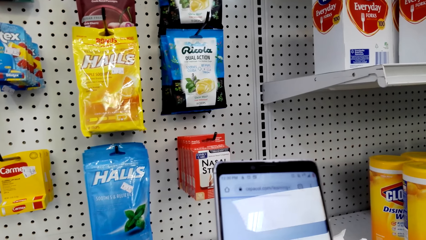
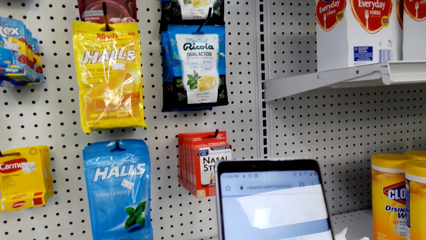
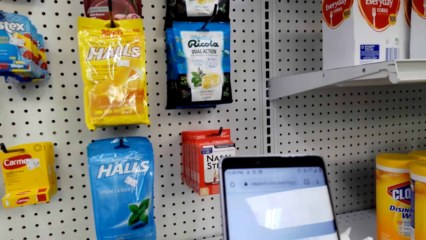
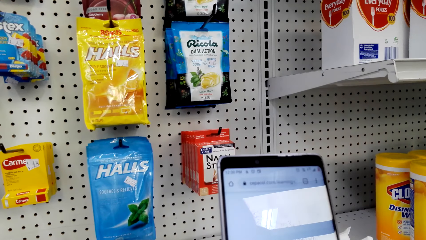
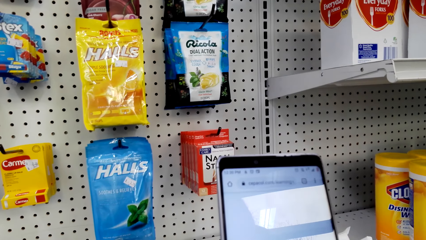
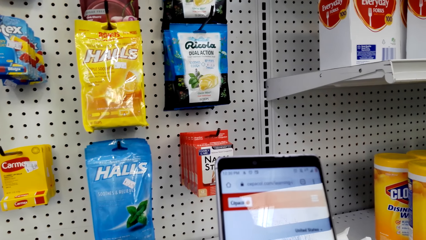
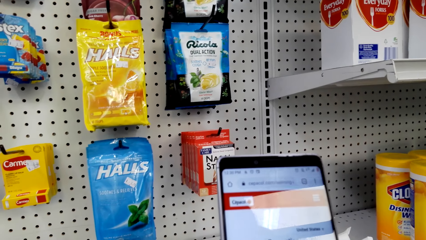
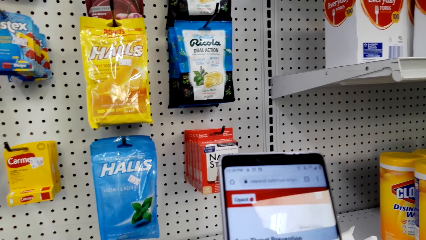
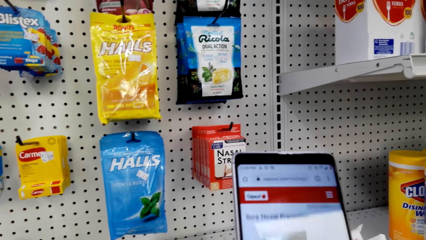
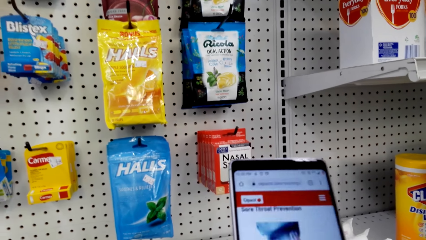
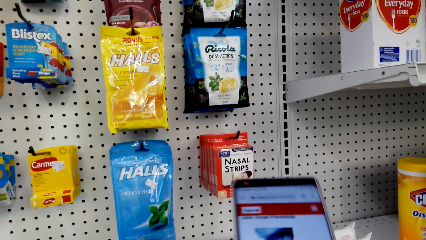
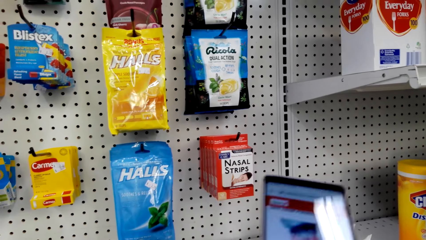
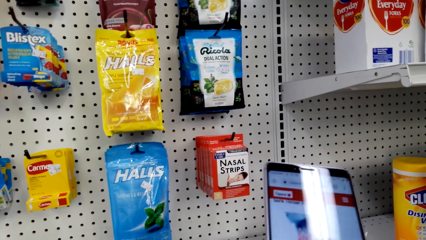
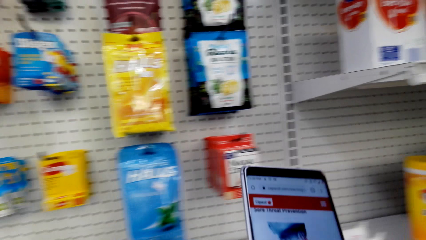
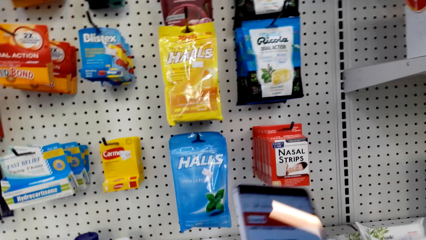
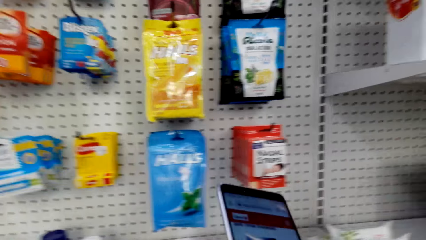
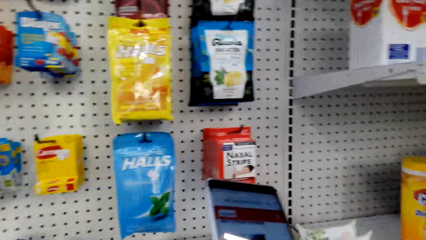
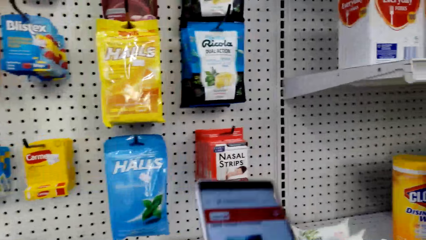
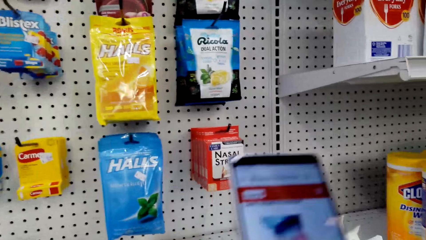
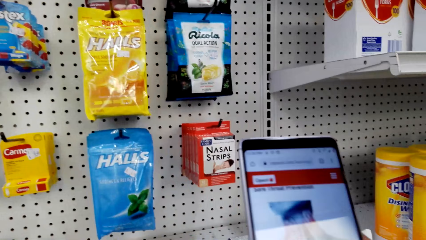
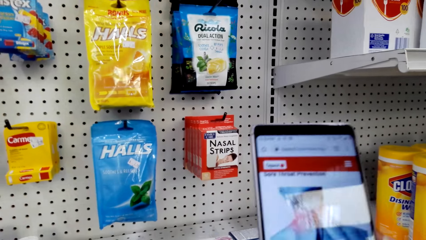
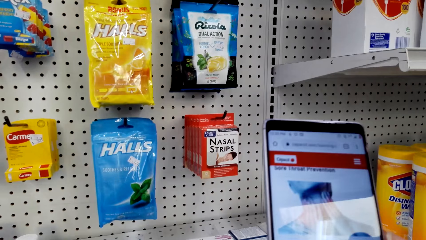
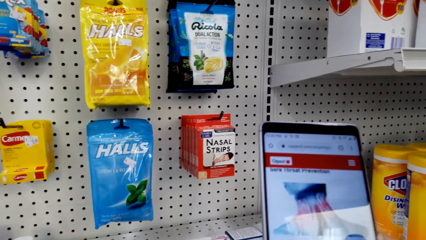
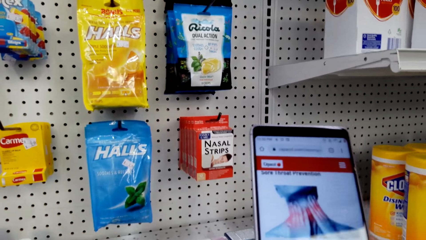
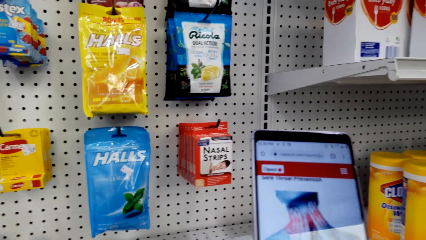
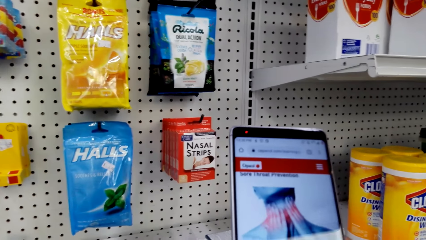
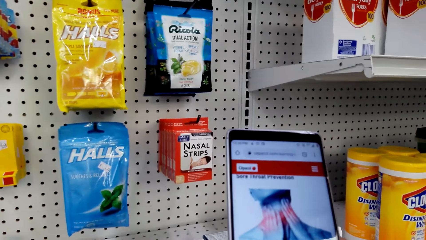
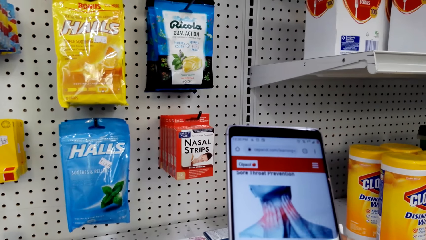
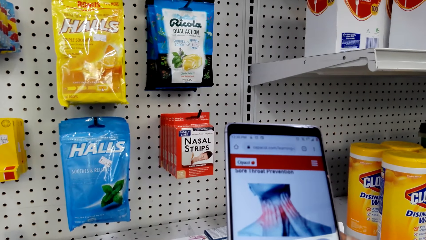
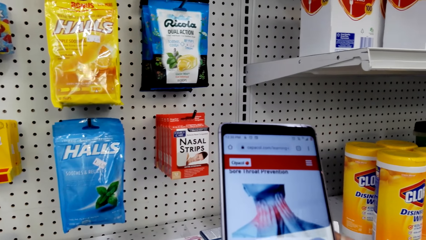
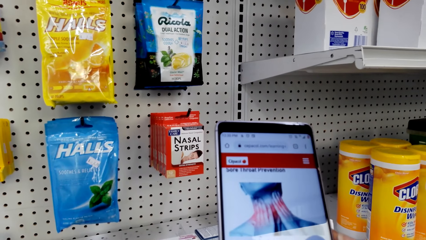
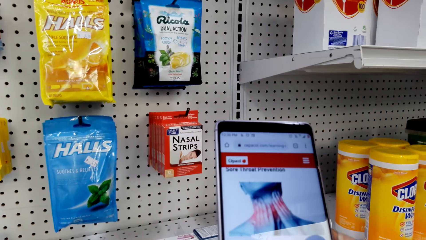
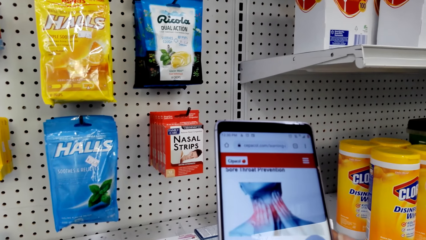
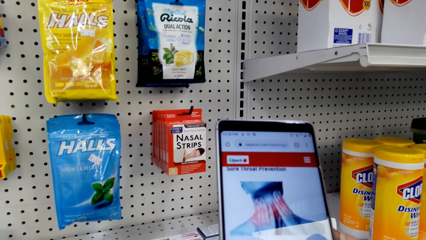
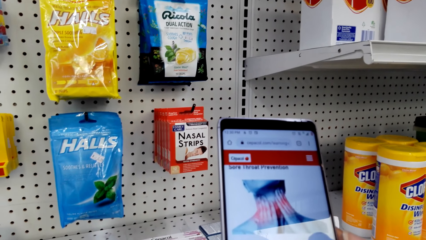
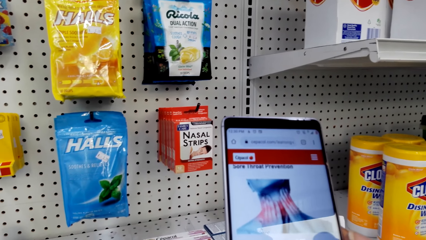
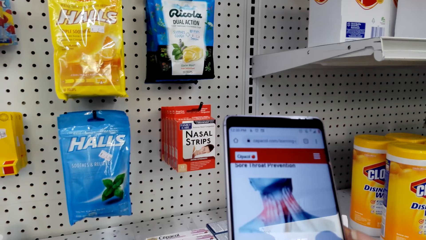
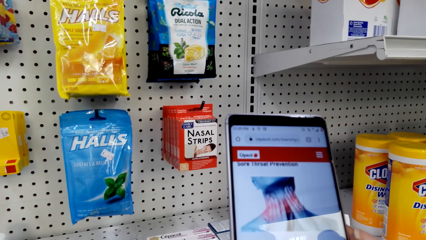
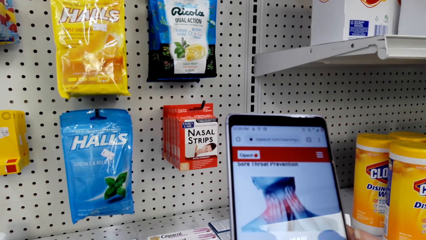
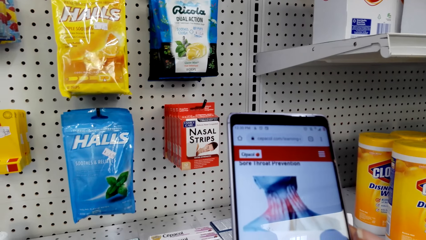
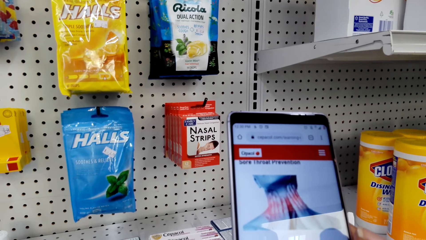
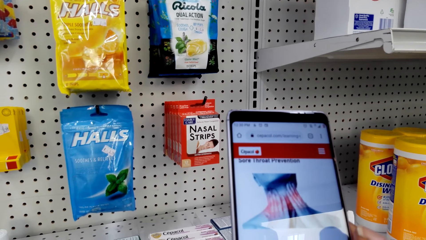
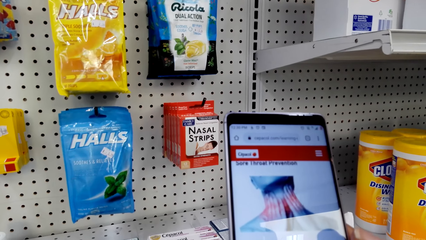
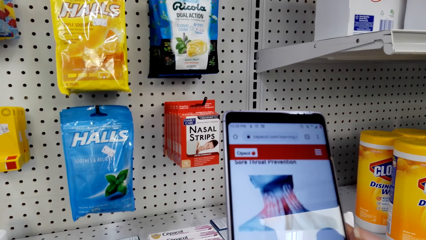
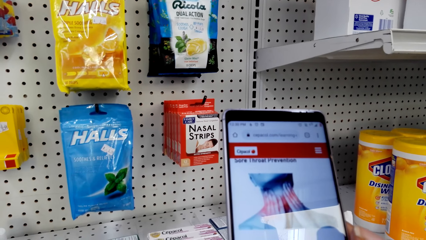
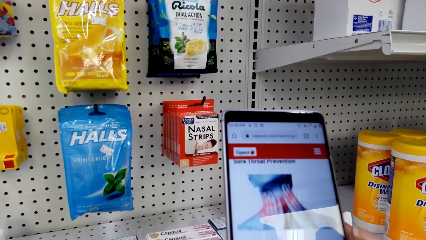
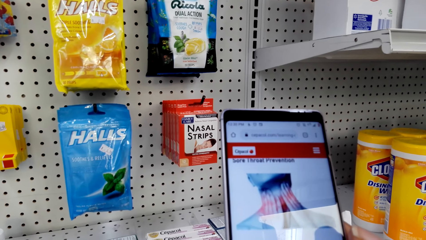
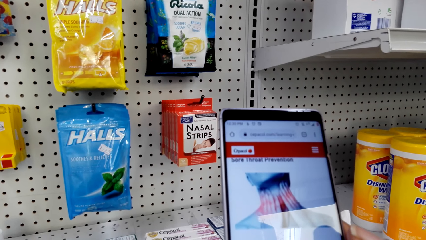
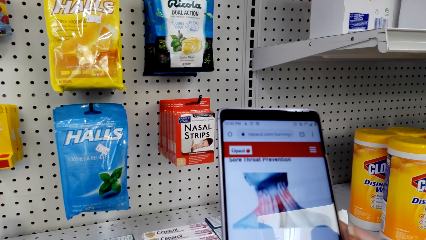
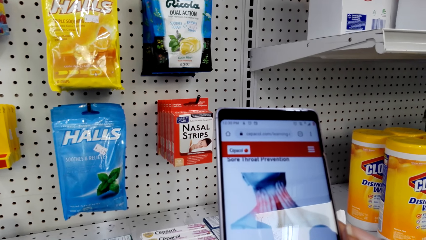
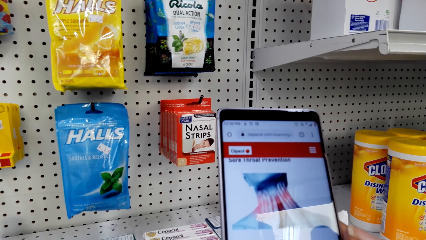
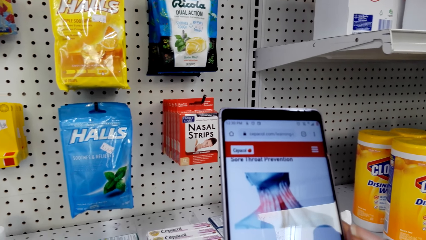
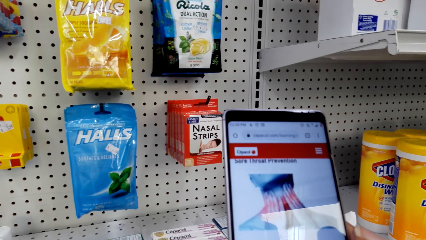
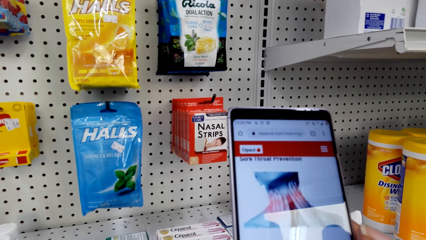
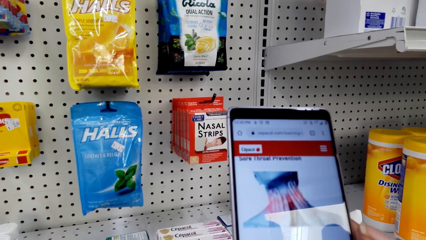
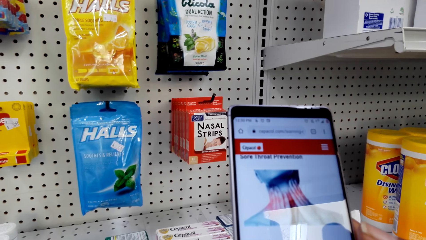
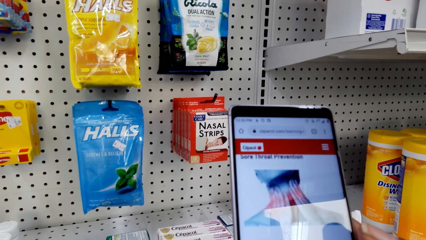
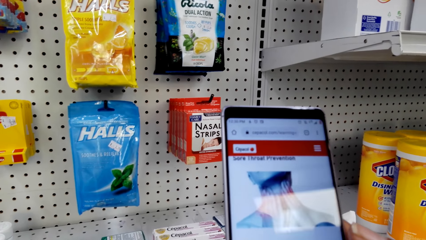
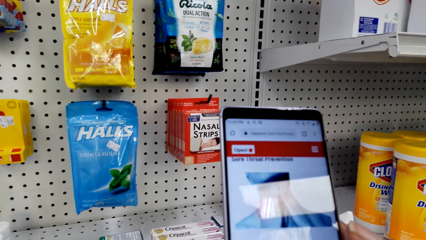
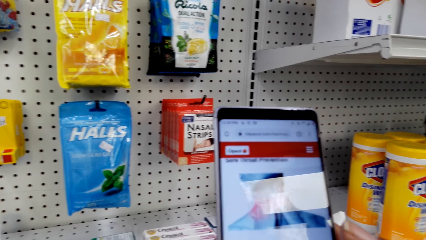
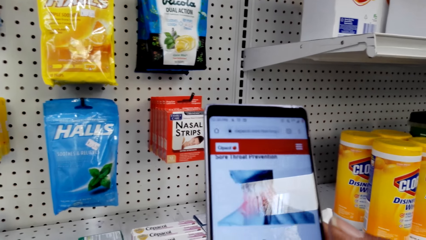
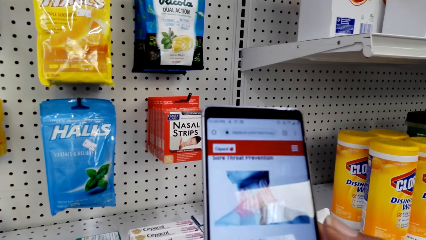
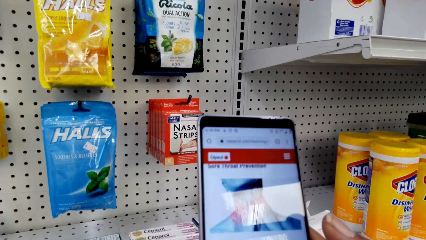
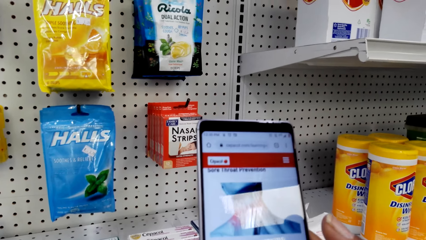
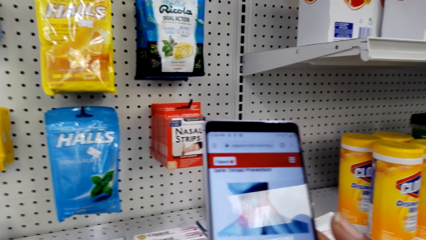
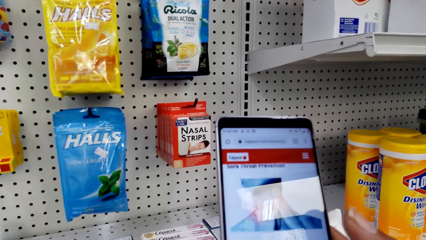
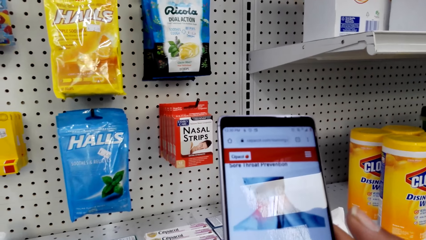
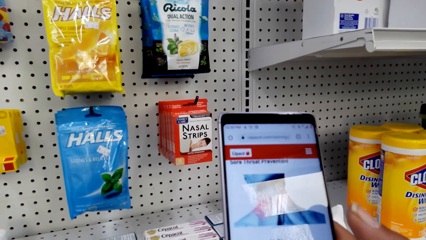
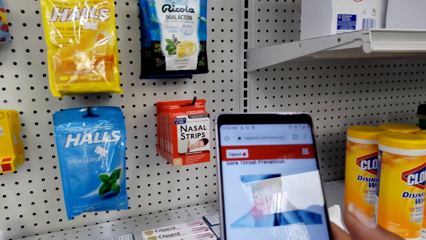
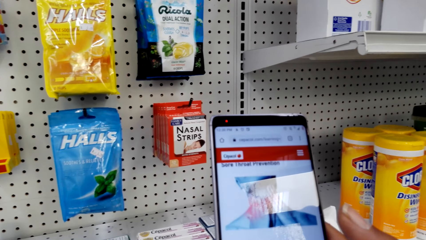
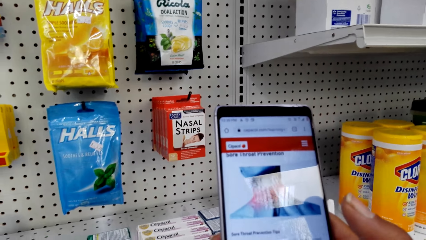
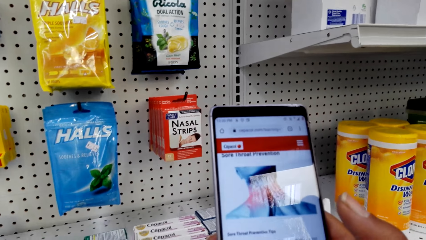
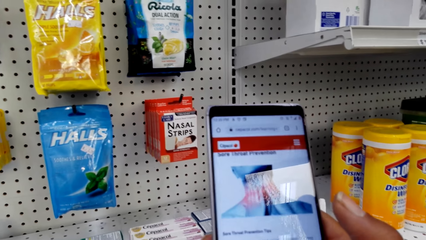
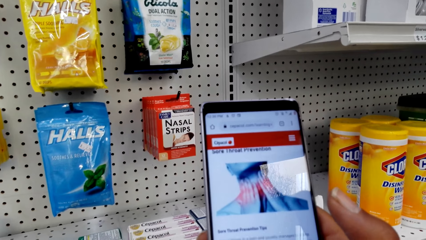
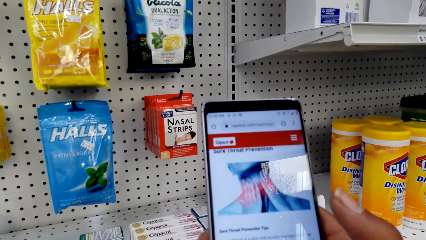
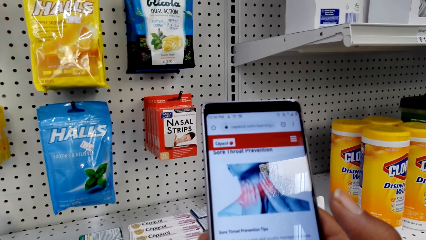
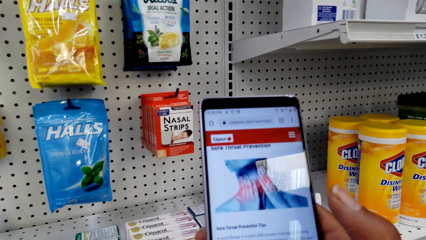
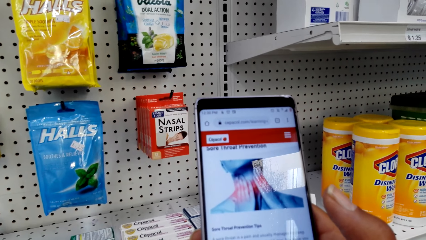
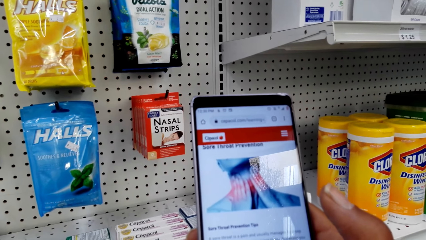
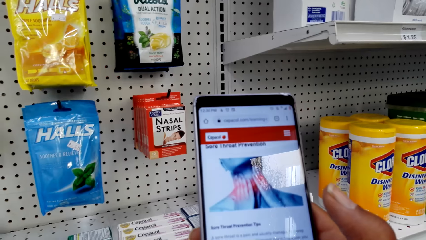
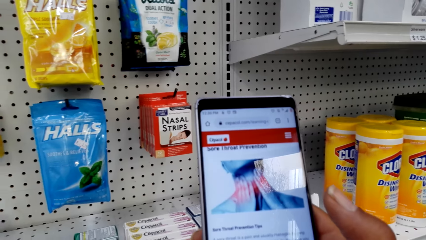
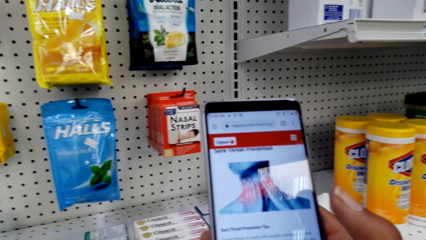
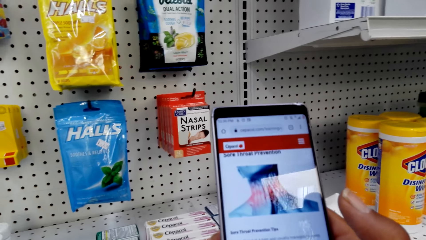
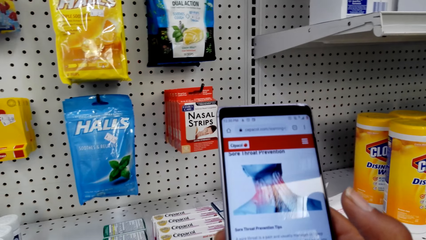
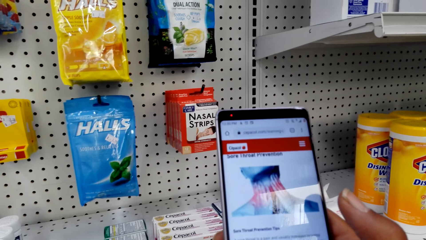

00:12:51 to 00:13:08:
The camera wearer scrolls the phone. They talk. They stare at the phone. They scroll the phone. They stare at the phone. They talk.
